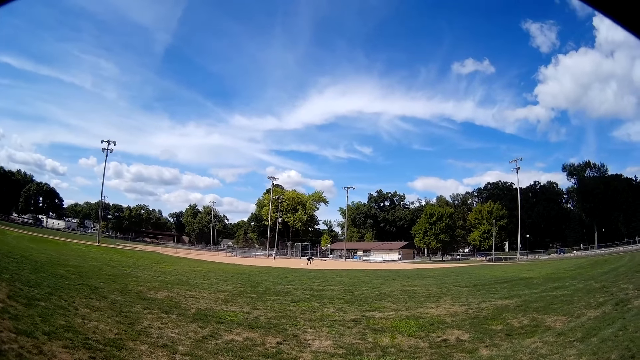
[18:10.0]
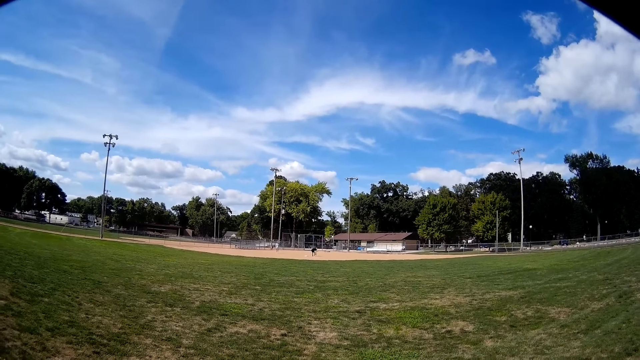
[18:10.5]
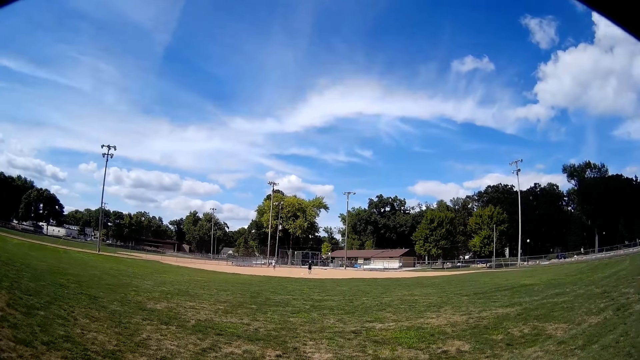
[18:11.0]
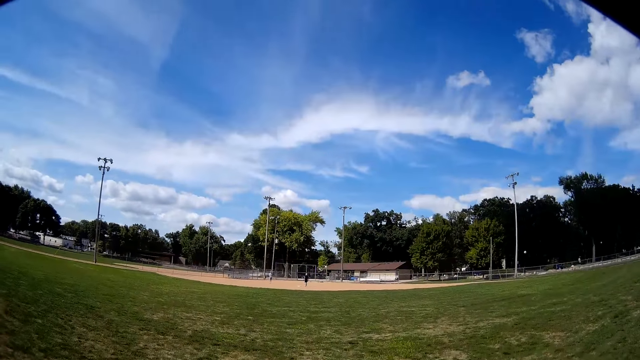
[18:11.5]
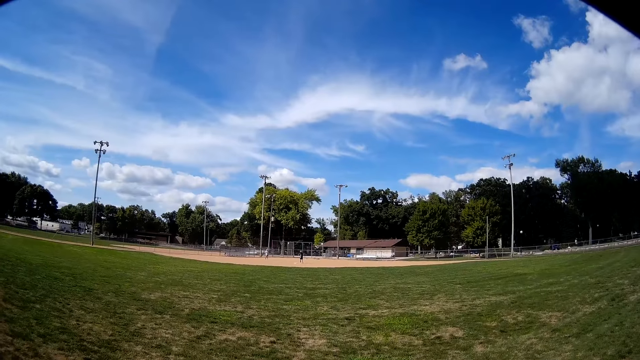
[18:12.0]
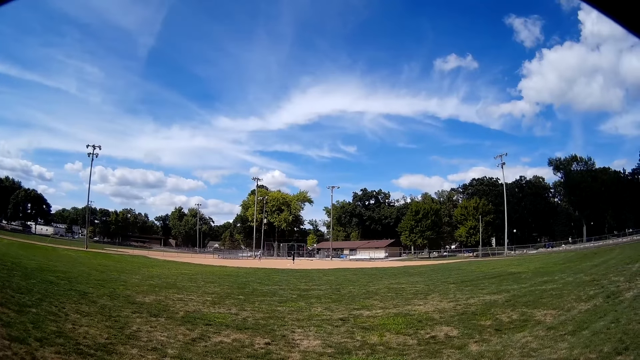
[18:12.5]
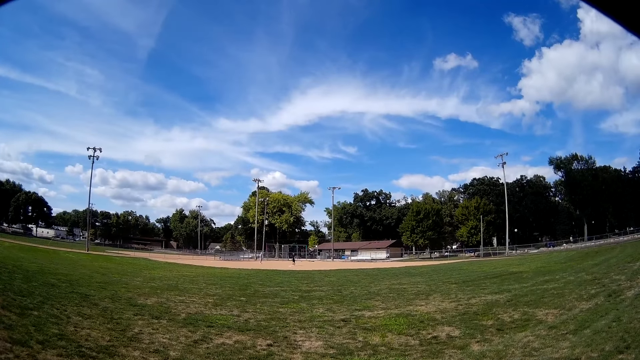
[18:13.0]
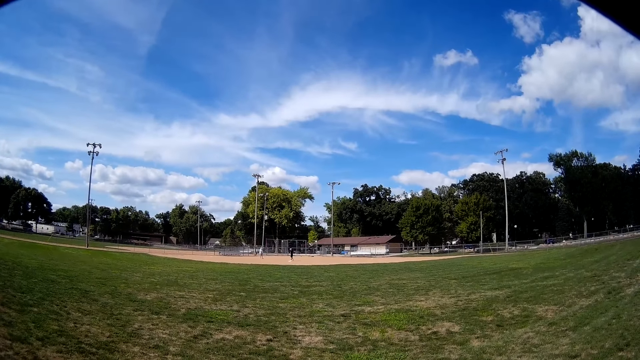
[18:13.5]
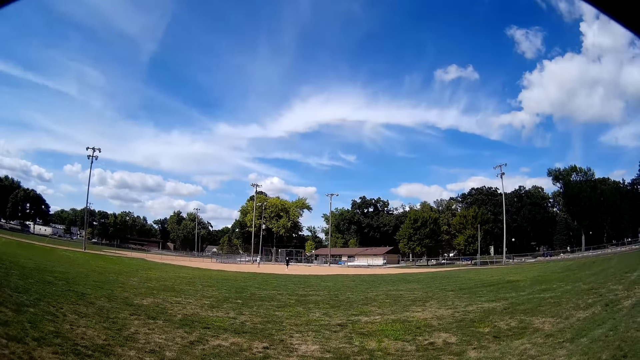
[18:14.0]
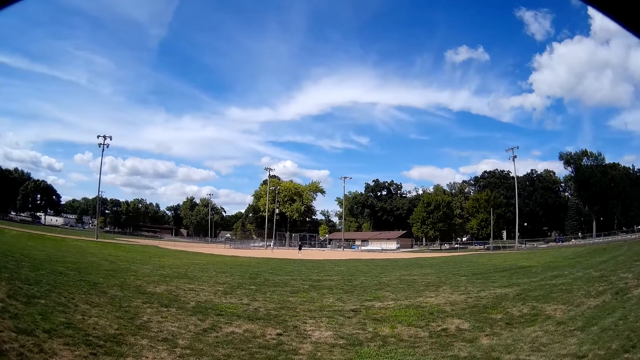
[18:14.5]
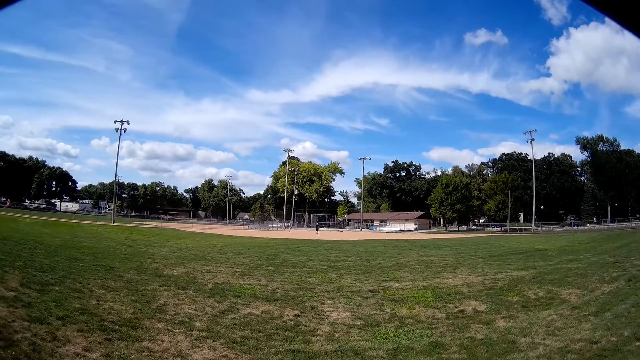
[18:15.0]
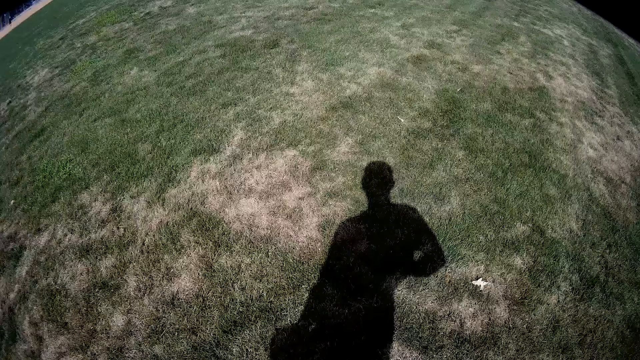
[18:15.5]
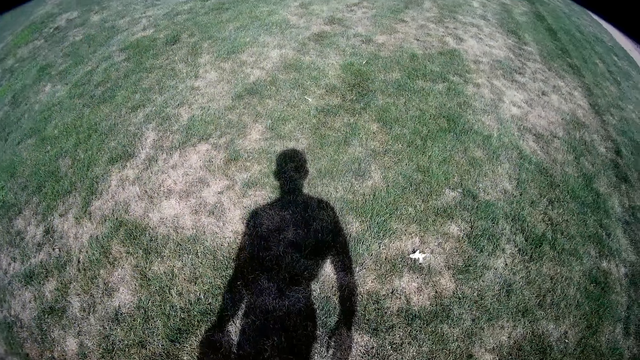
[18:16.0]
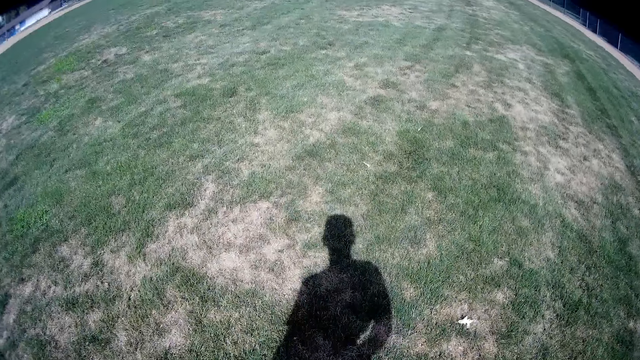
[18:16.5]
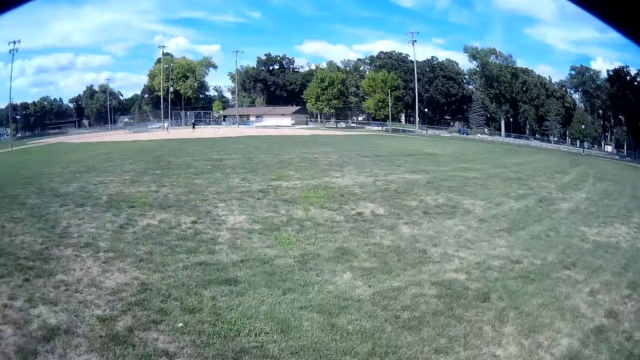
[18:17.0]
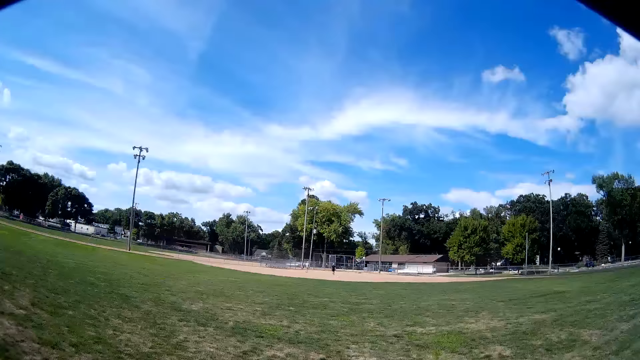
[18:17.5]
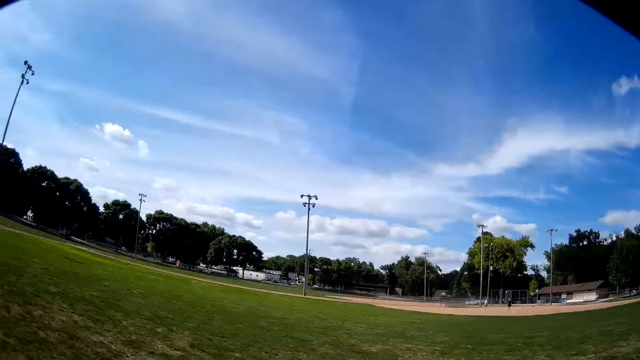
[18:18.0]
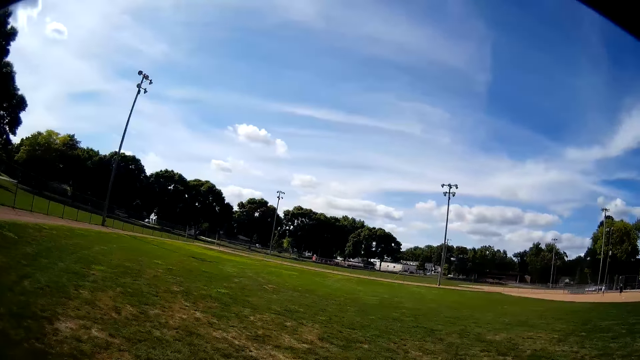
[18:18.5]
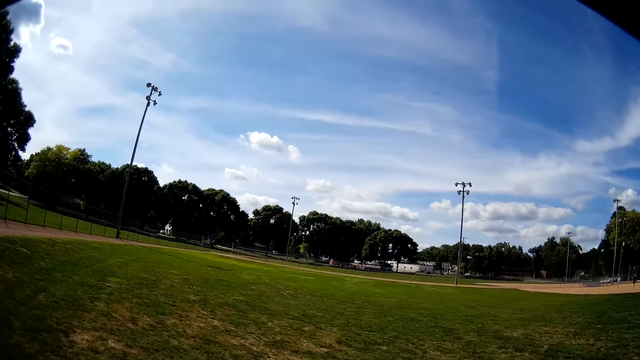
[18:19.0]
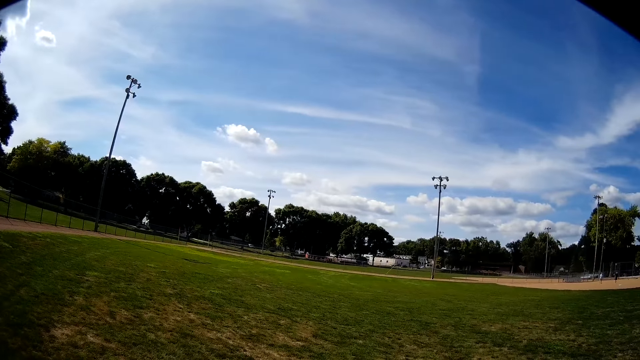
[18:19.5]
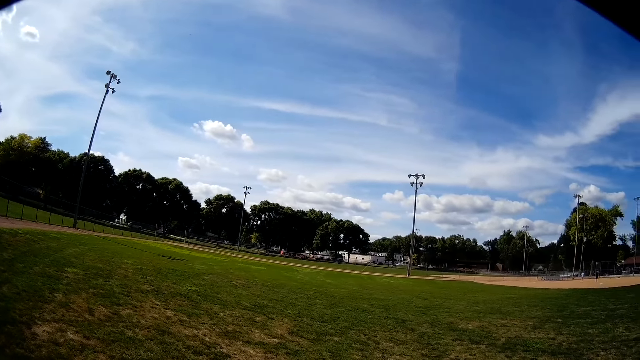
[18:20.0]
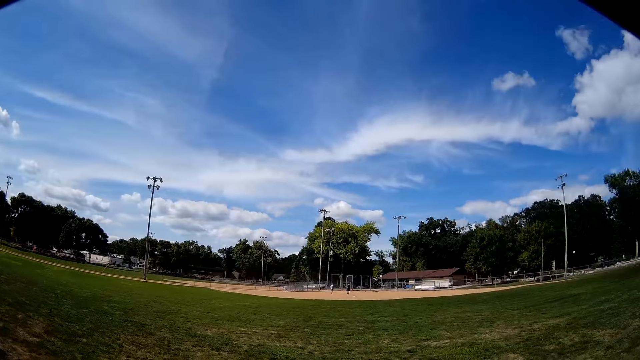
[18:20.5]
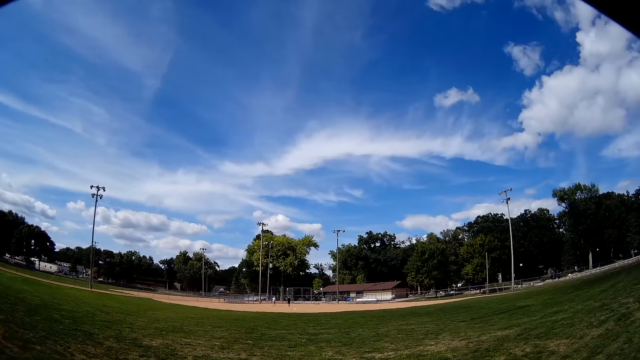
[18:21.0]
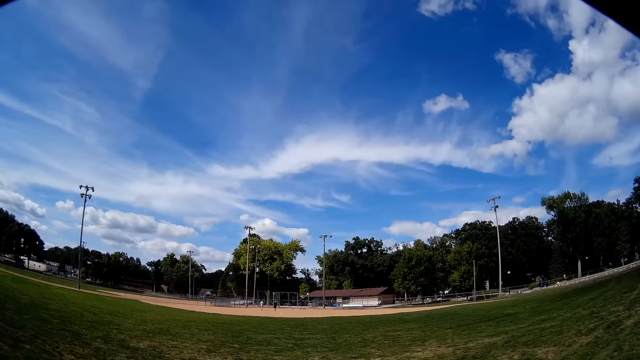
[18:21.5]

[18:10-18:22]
The camera wearer picks something on the ground. A person walks on the baseball field. Another person walks on the baseball field. The camera wearer looks on the field. They look at a man and another man. They look around the field.

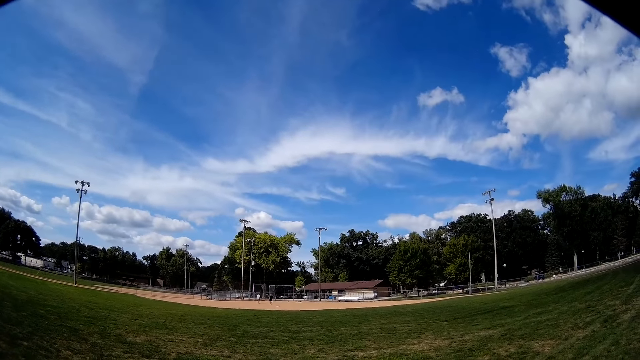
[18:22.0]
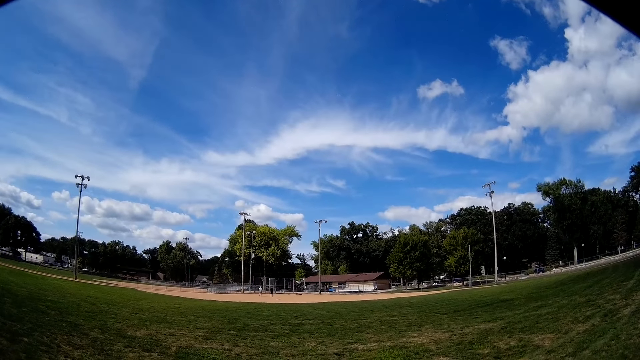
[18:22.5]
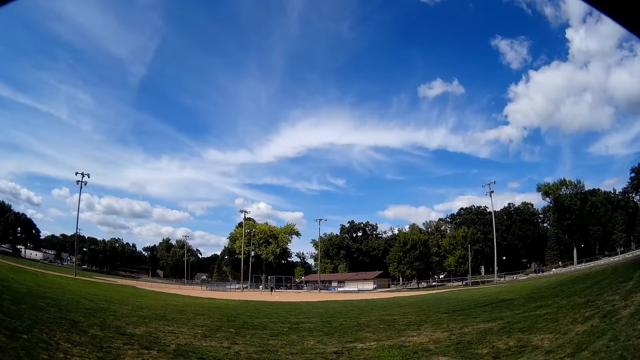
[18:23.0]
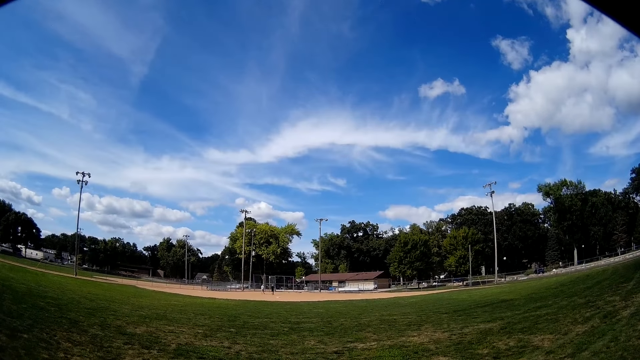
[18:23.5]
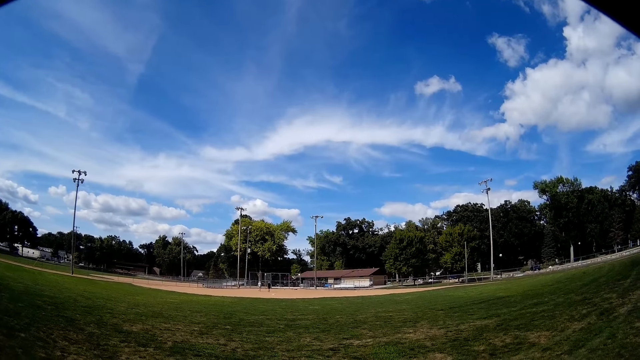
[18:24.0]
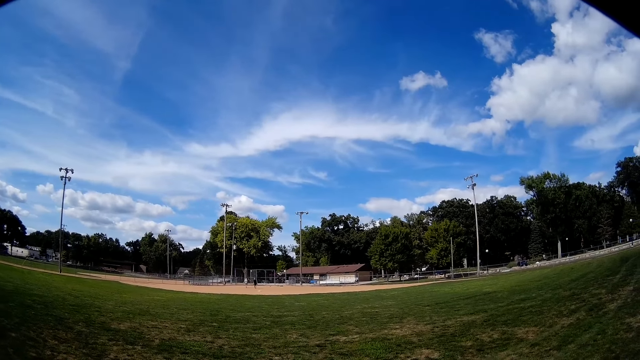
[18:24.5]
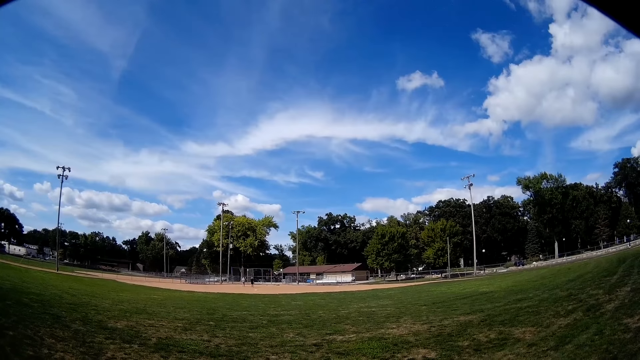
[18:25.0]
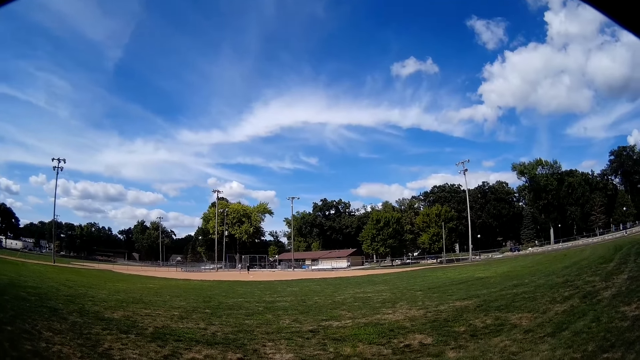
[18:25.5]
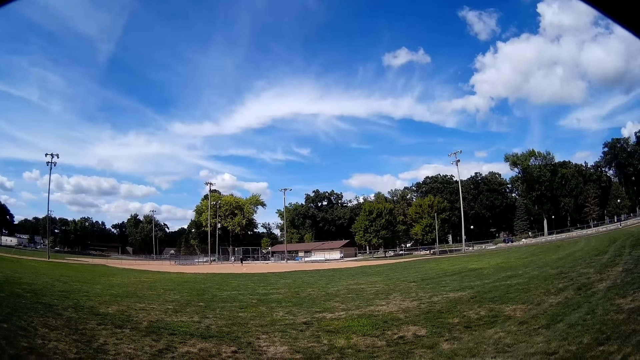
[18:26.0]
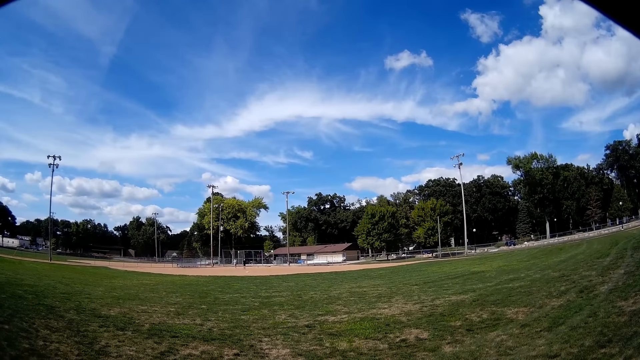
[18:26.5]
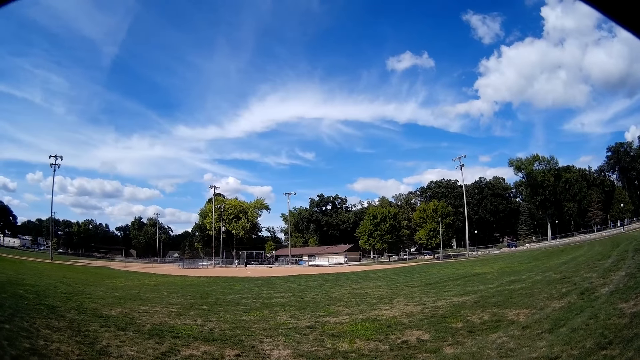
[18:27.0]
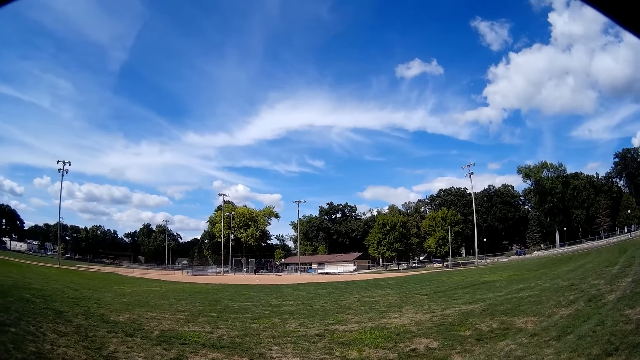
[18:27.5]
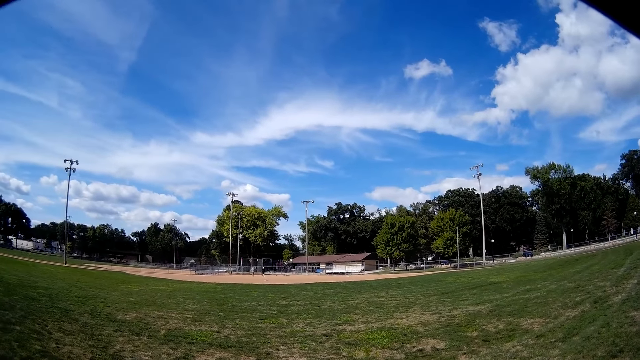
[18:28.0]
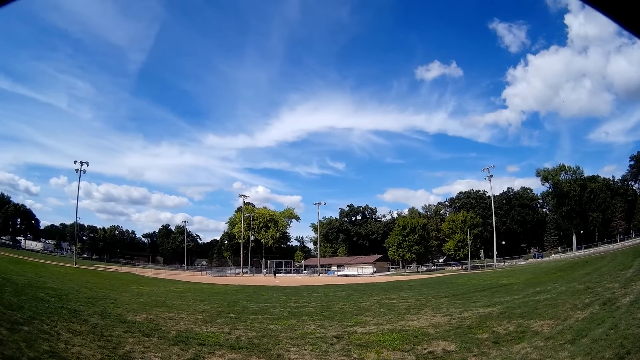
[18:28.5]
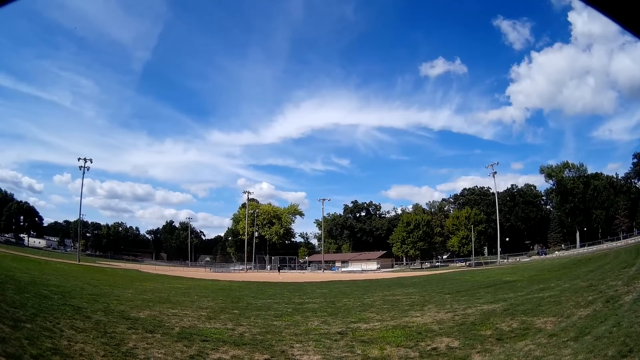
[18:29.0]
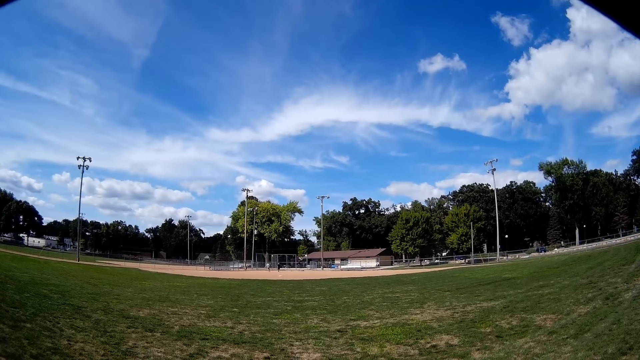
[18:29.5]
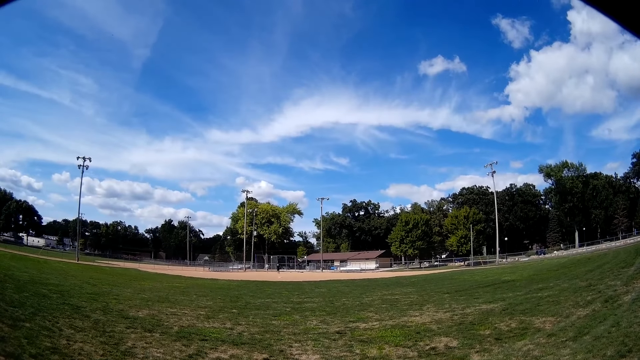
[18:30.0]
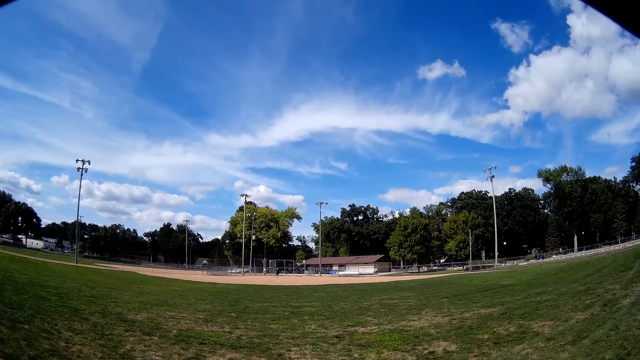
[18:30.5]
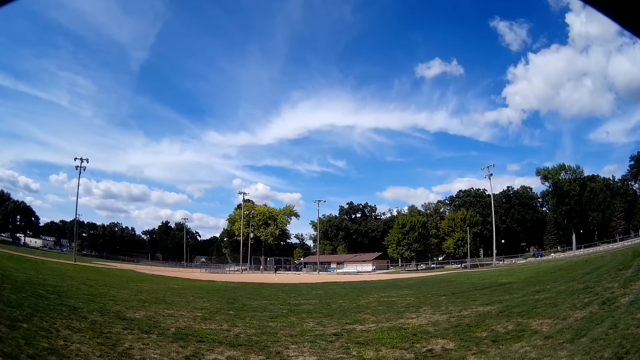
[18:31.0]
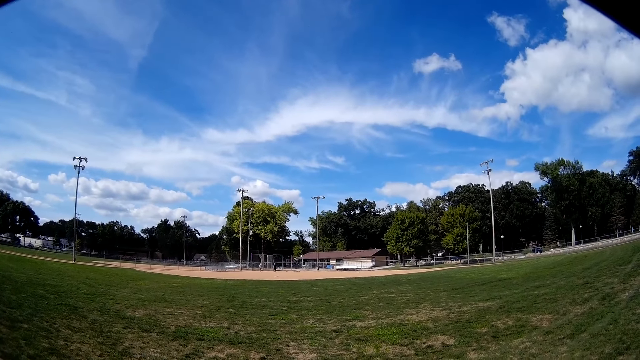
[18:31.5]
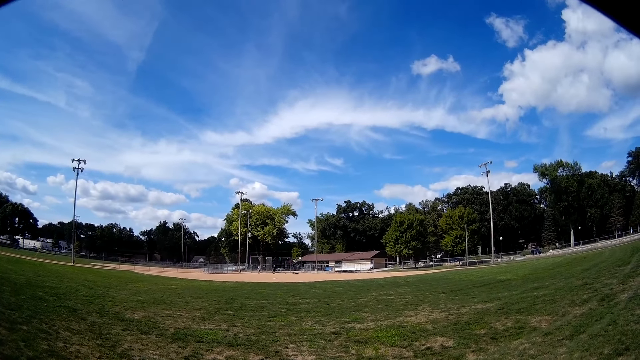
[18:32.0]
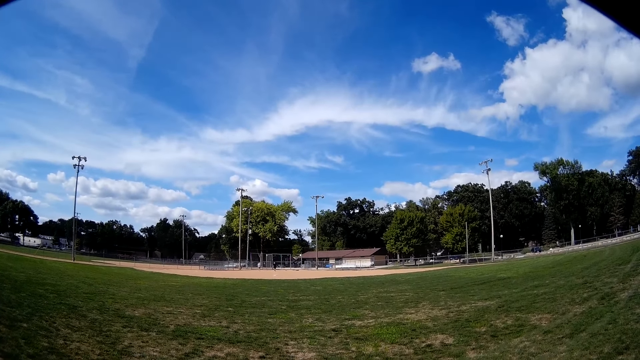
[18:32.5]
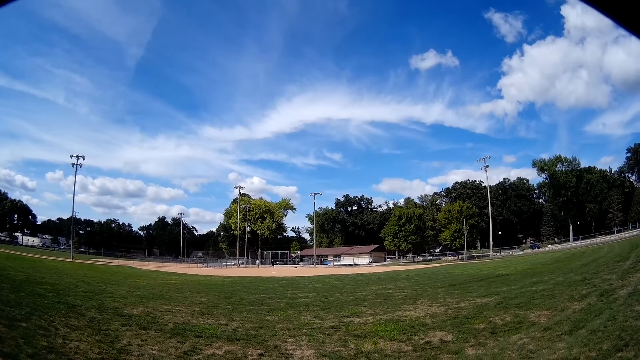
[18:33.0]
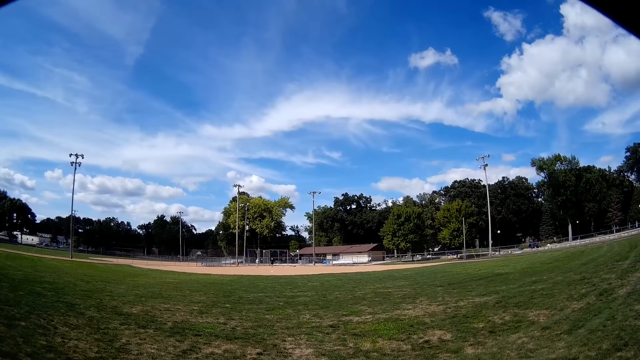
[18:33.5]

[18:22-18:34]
A man and another man walk around the field.
